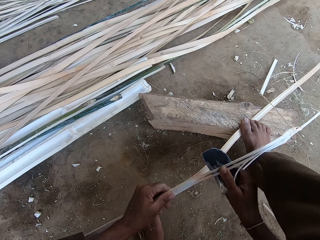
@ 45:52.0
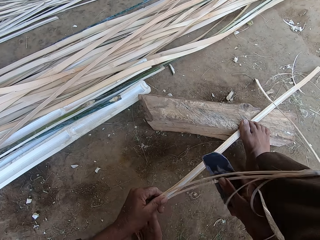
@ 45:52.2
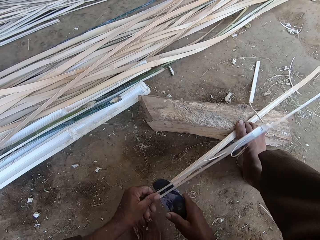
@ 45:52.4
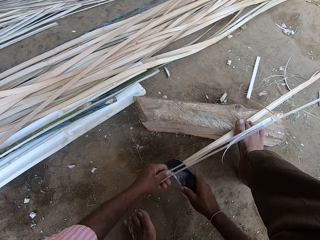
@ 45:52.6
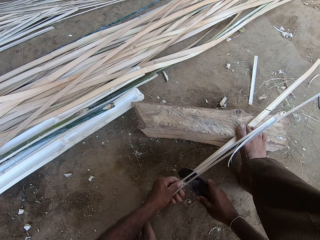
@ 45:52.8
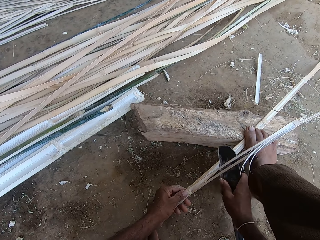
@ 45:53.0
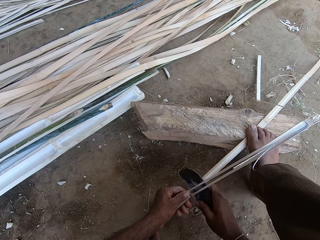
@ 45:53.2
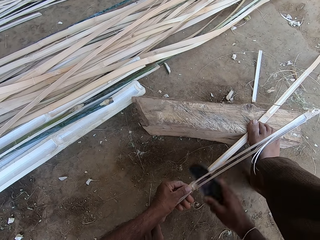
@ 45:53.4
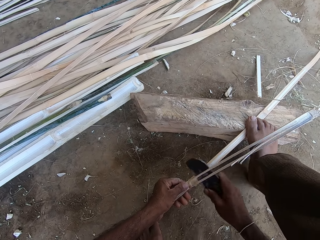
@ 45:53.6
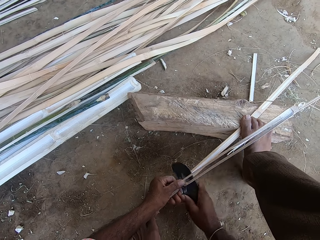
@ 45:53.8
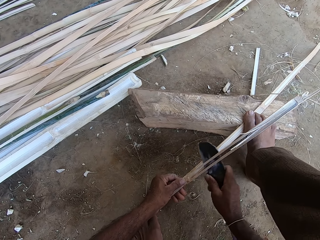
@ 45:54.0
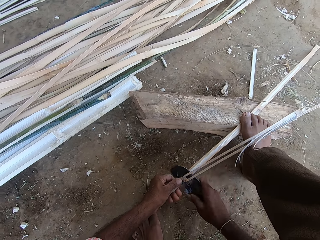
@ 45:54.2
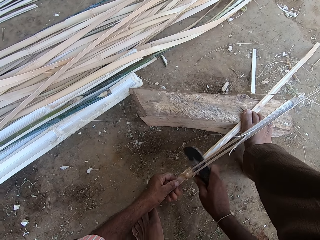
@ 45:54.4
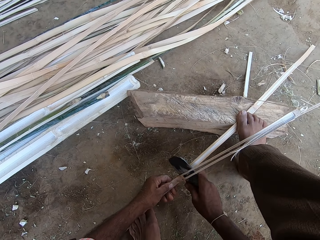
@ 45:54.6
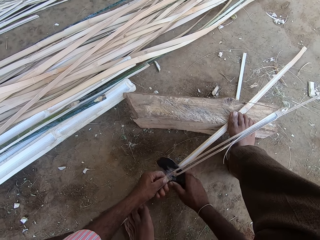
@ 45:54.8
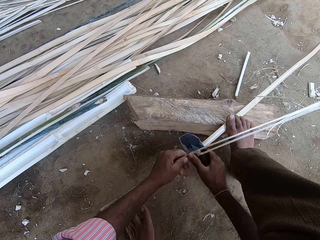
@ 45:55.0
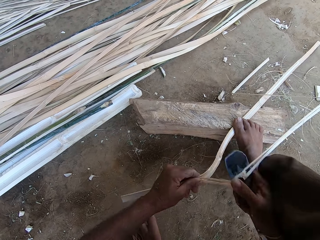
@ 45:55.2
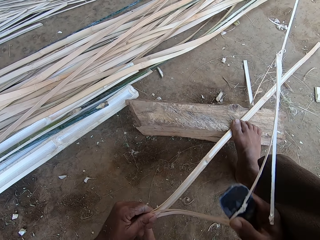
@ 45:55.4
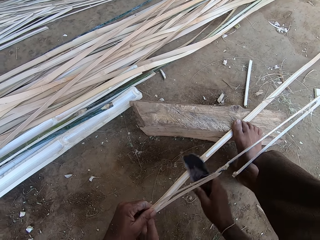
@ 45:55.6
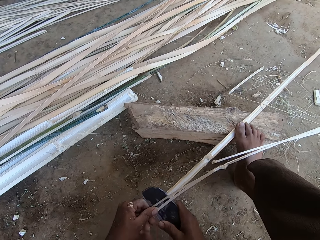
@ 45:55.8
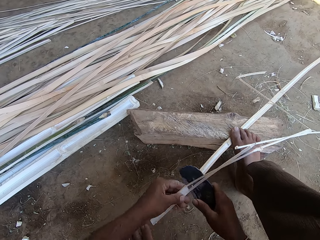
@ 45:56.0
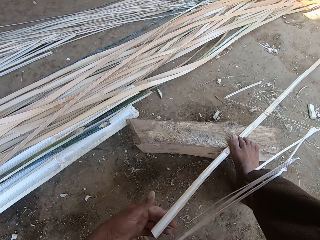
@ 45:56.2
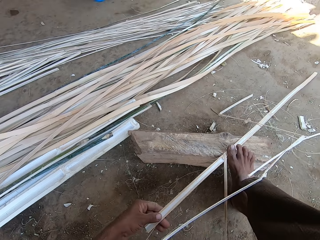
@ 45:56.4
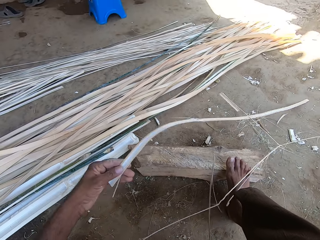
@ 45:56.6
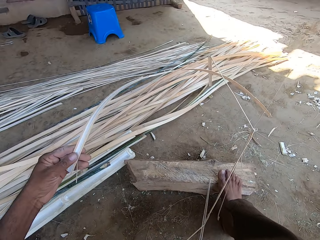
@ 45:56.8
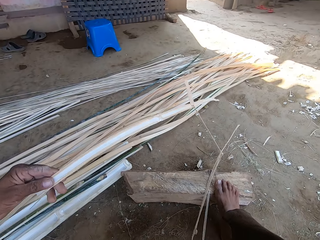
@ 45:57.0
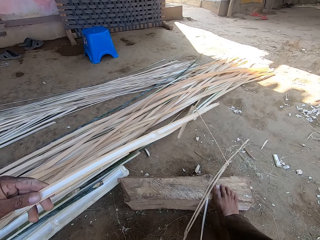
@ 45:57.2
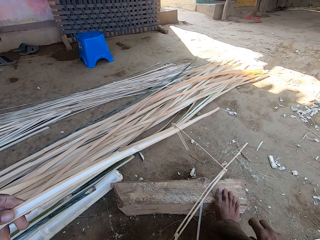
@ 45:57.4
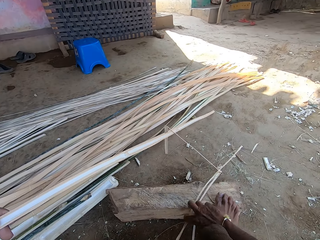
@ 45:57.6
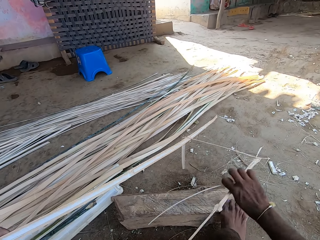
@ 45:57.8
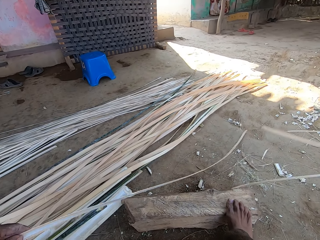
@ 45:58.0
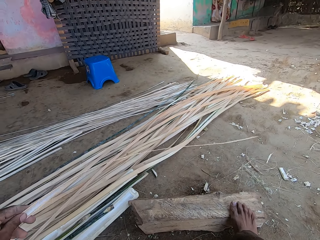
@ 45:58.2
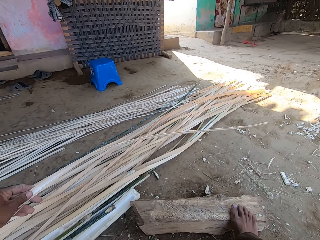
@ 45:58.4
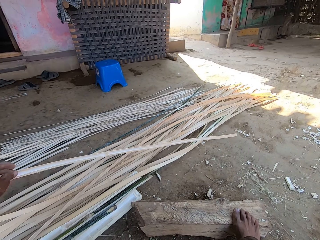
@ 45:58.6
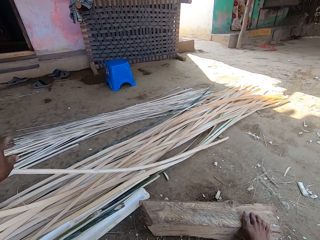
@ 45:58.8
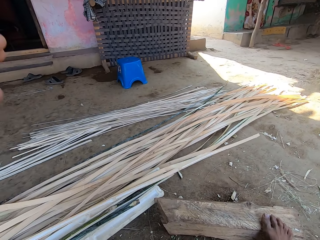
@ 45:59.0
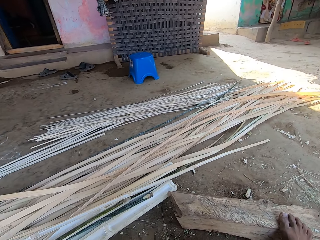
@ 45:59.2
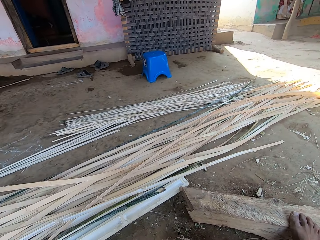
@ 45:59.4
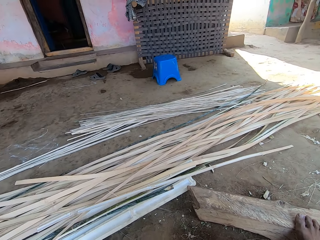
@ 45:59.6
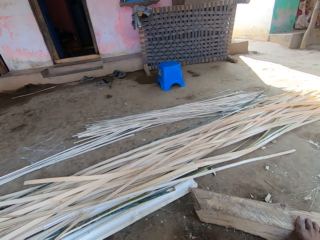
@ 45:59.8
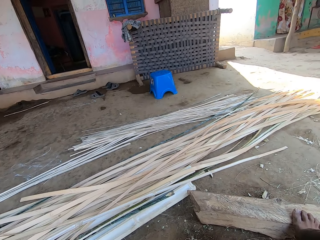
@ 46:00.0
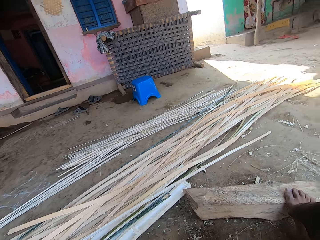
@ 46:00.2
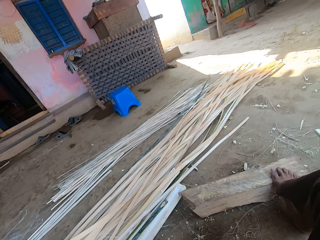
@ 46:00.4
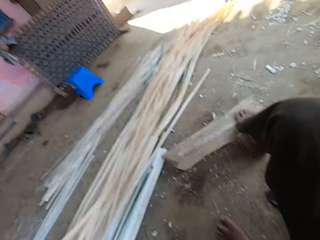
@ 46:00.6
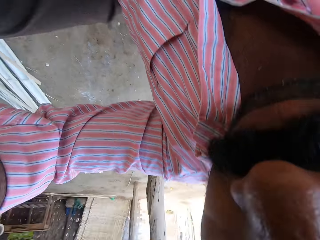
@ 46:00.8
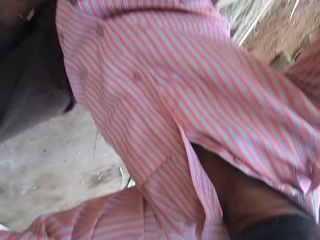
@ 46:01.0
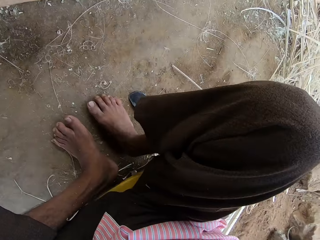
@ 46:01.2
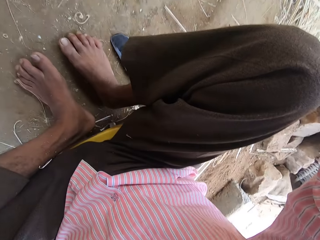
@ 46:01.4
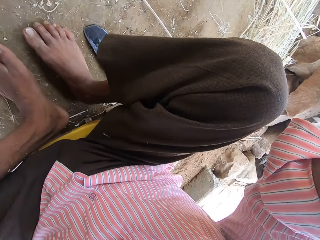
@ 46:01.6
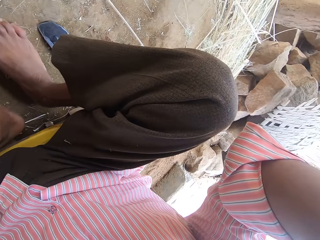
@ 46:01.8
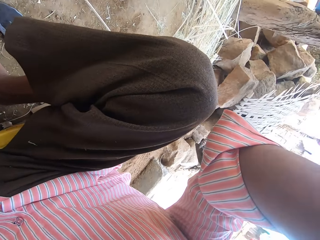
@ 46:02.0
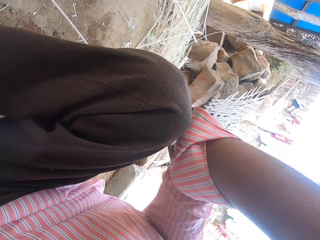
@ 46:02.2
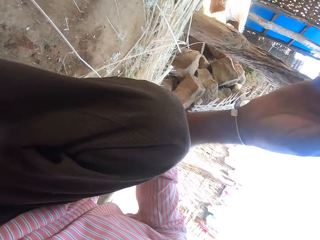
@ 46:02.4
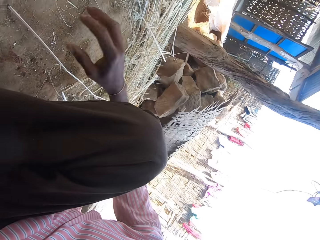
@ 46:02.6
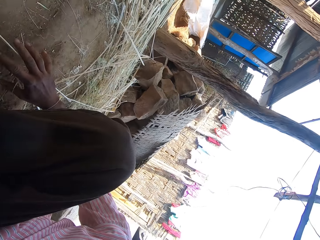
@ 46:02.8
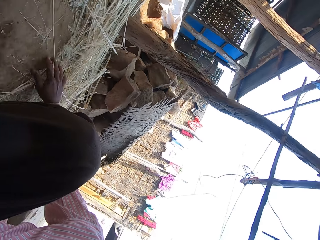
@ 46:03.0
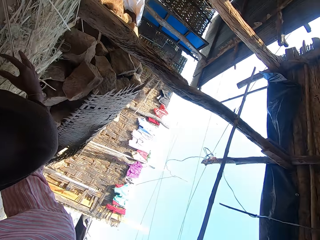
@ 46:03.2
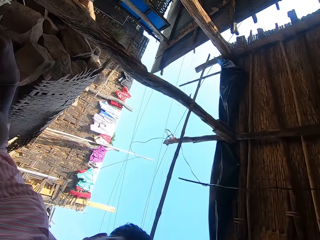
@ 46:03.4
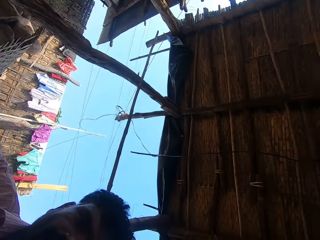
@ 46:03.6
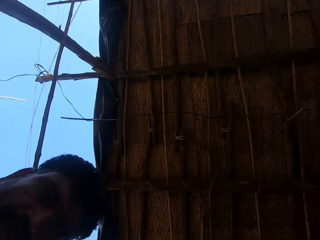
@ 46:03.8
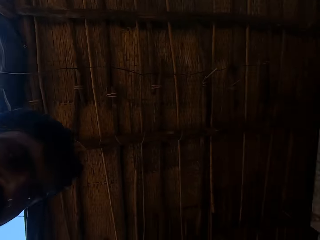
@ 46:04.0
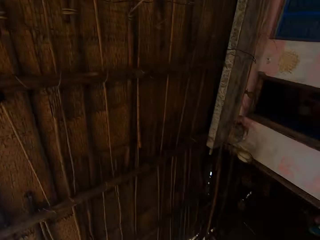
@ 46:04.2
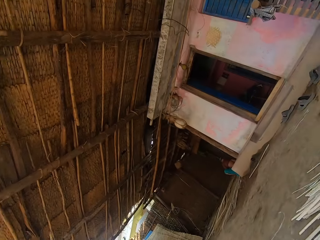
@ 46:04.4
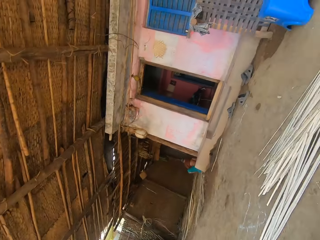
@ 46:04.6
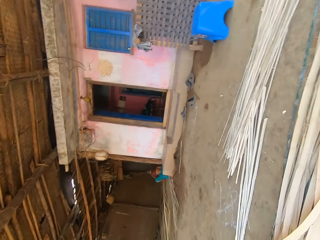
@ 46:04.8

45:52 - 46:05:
The camera wearer holds the reed. They throw the piece of reed. They place the reed on the other reeds. They look around. They adjust the camera. They drag the cut reed on the ground.

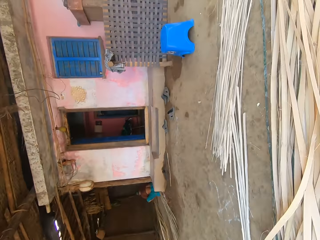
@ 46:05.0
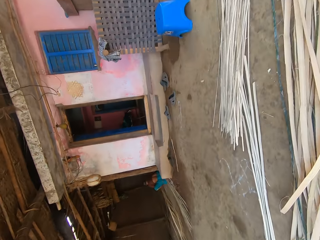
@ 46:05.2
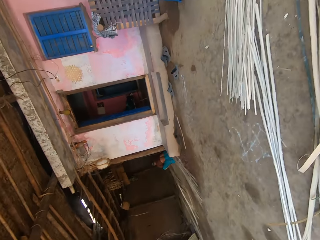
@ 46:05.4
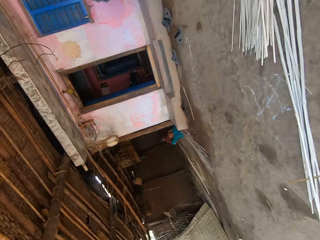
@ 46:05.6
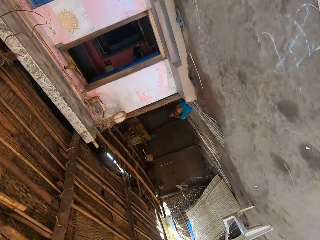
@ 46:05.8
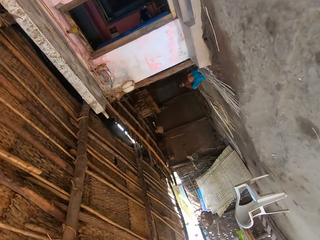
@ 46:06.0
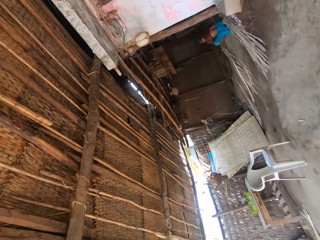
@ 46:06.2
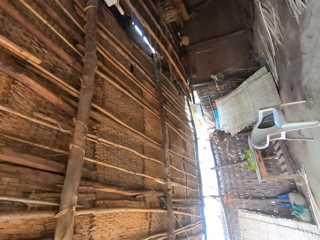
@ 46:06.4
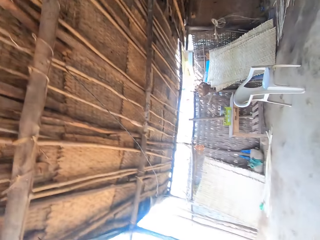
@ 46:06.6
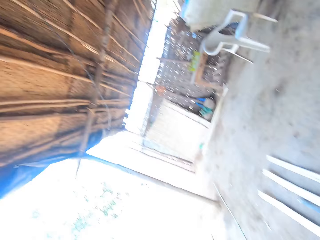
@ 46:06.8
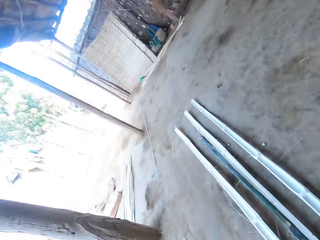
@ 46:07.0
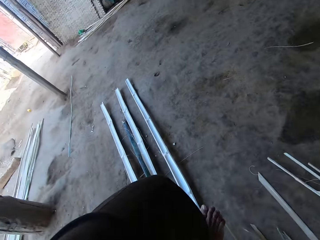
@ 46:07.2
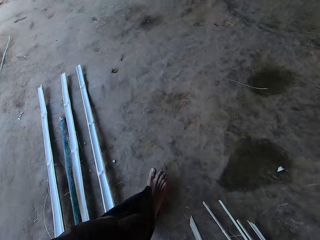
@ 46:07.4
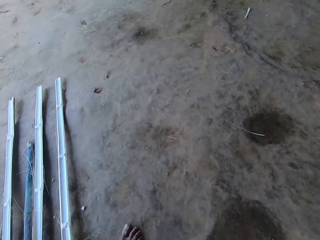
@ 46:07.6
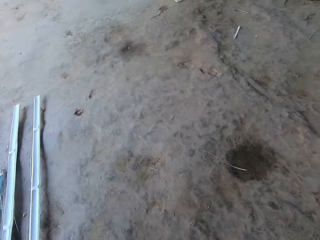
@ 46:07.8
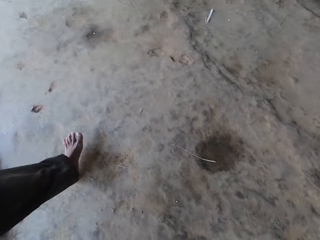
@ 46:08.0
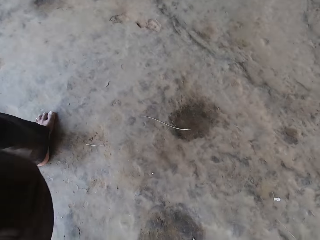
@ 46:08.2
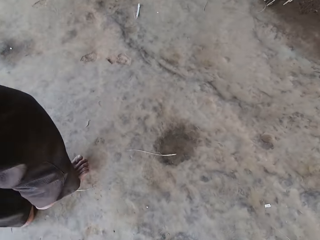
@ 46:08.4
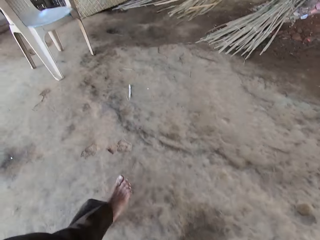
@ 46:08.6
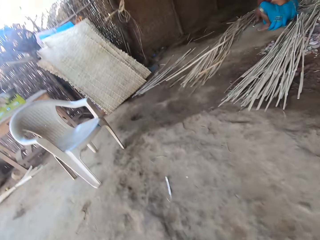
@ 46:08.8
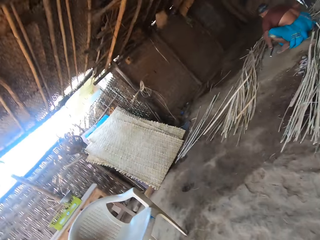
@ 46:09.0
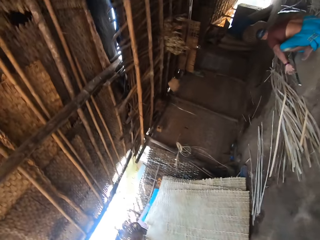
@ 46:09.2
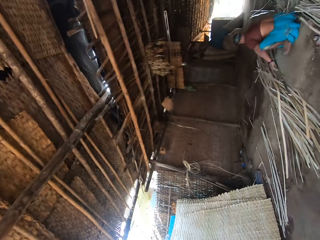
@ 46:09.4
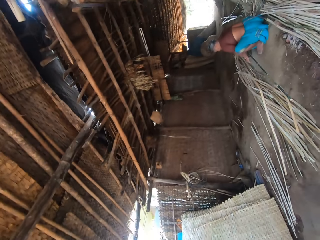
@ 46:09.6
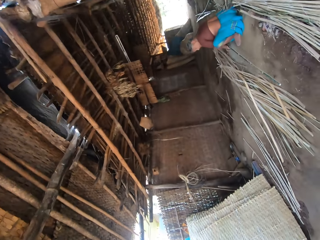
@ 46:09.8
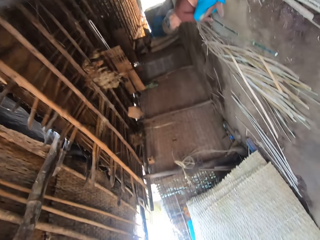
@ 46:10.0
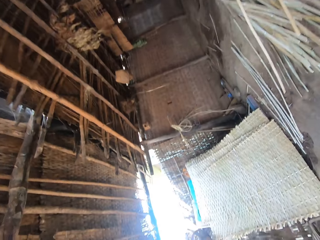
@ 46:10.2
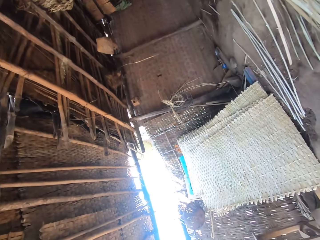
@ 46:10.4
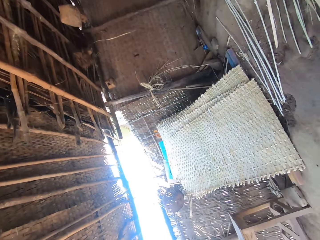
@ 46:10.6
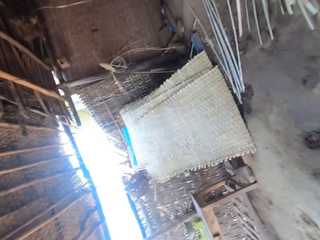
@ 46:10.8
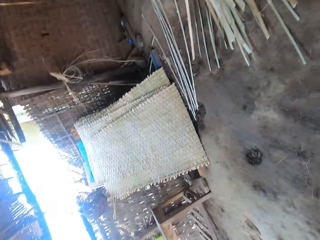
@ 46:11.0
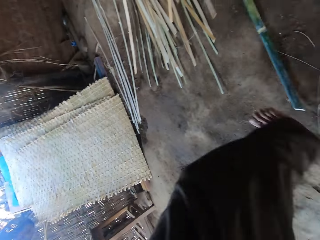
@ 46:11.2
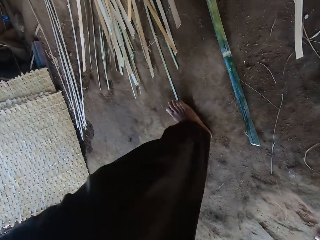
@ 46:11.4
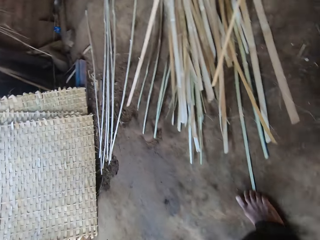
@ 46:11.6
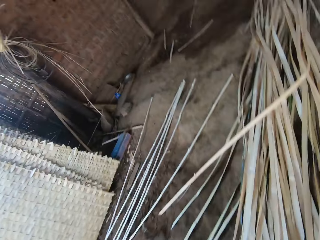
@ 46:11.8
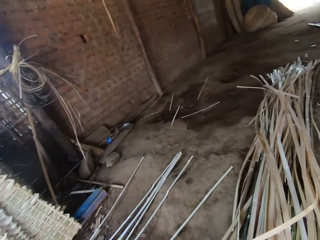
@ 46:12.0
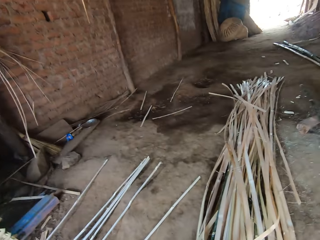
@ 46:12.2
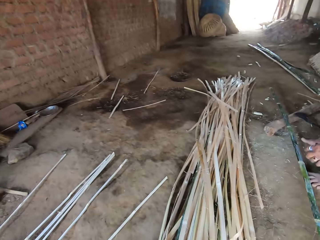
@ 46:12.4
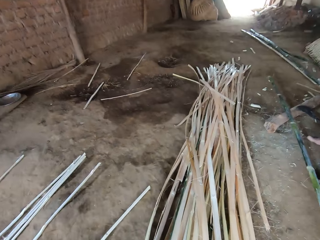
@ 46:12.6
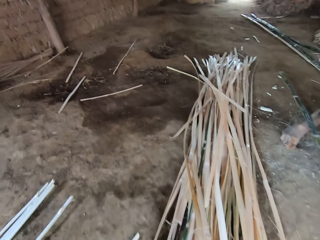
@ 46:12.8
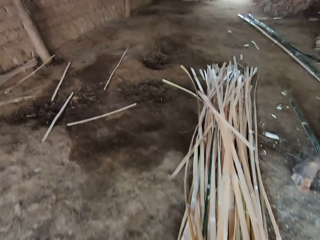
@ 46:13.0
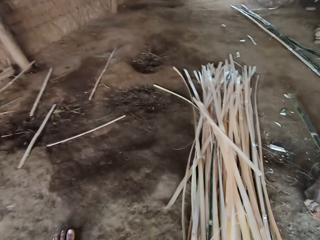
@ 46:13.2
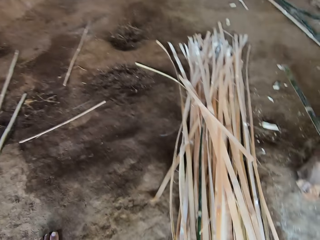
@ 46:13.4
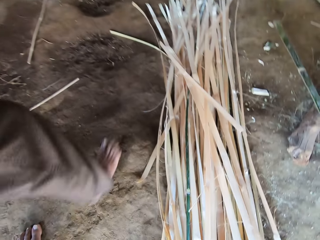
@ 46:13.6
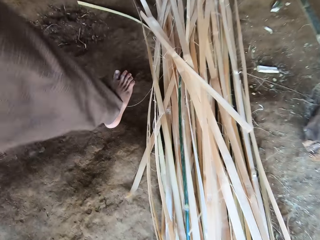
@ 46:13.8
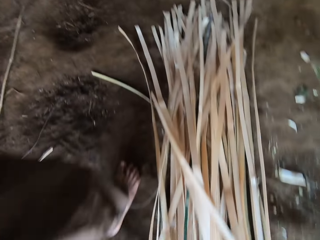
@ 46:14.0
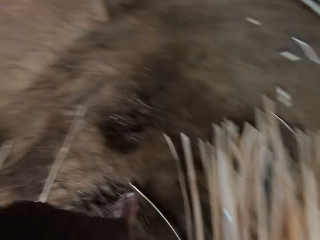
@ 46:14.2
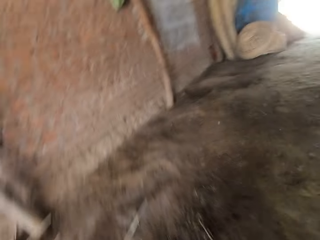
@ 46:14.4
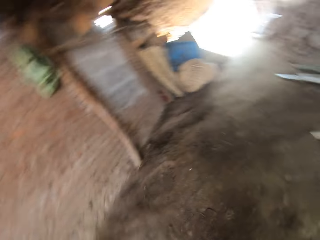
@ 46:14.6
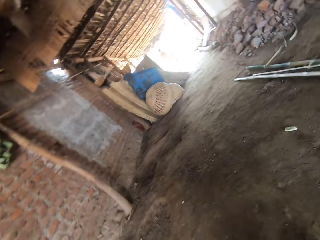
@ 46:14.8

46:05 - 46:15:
The camera wearer looks around. They walk in the area. They converse with a woman.
